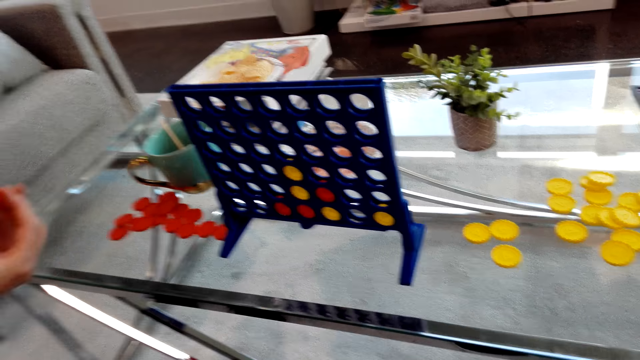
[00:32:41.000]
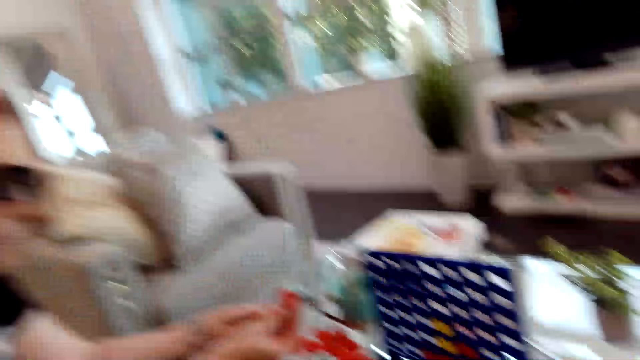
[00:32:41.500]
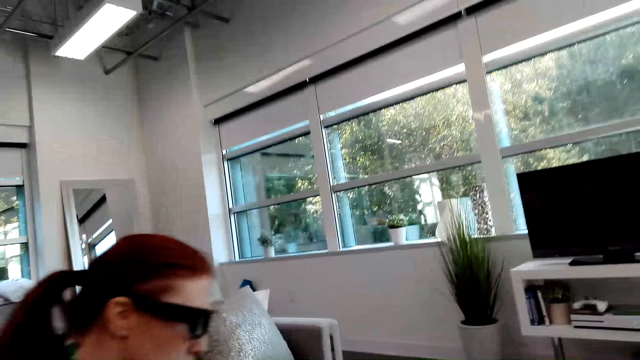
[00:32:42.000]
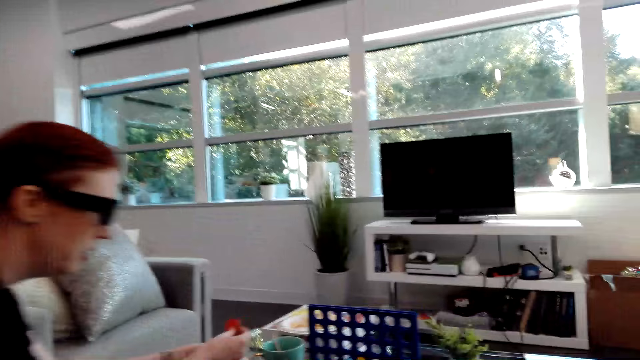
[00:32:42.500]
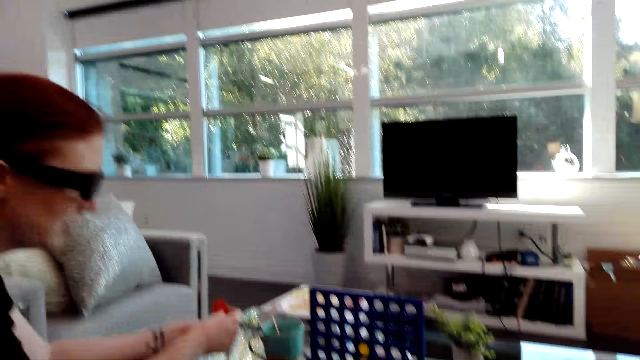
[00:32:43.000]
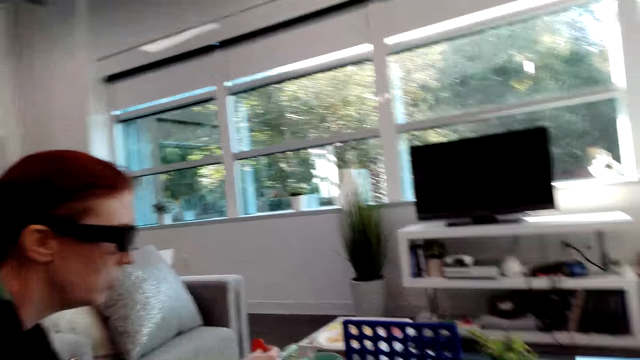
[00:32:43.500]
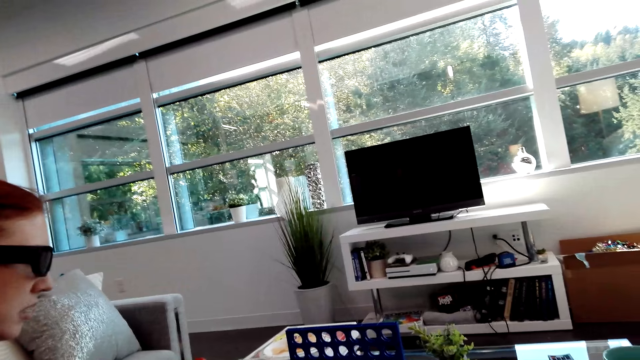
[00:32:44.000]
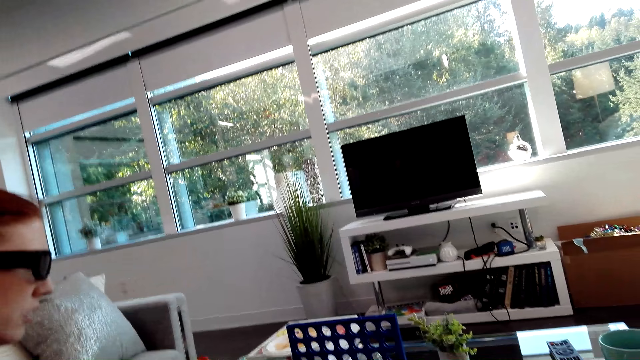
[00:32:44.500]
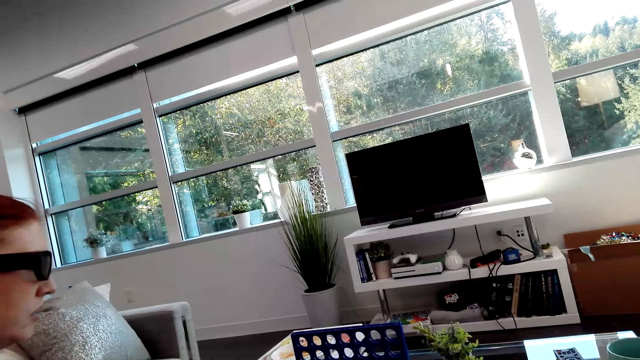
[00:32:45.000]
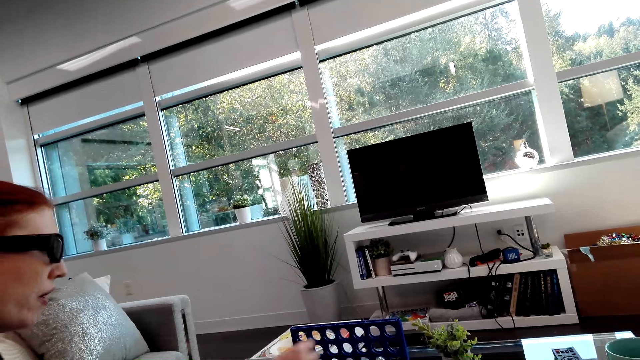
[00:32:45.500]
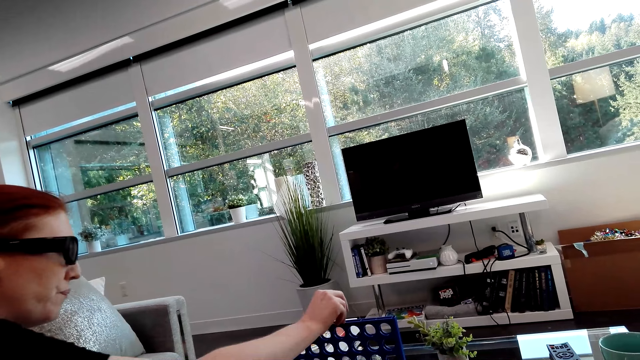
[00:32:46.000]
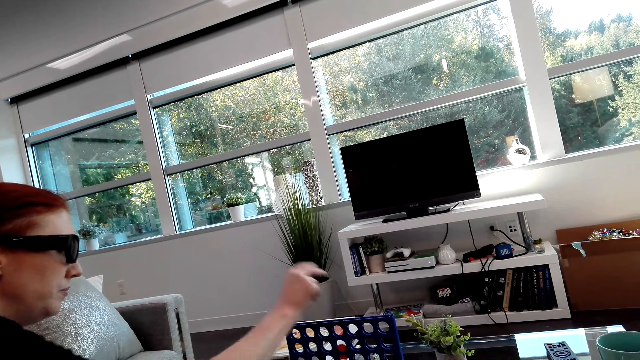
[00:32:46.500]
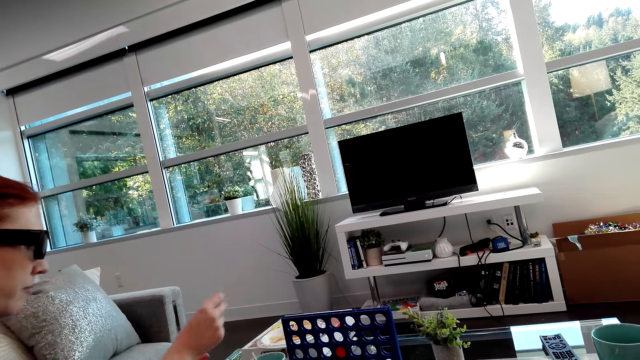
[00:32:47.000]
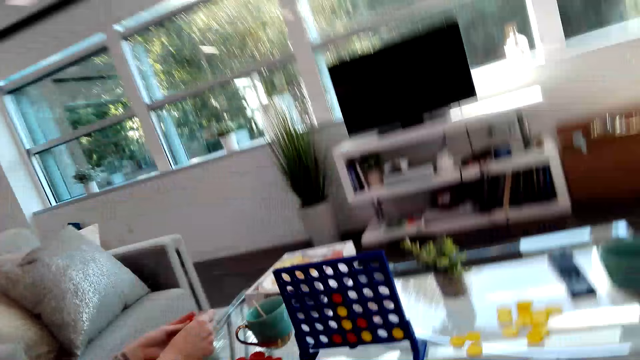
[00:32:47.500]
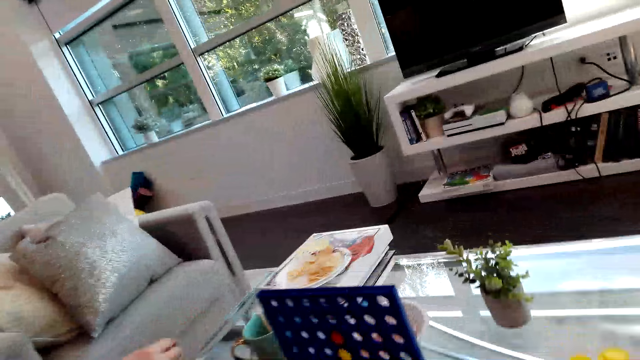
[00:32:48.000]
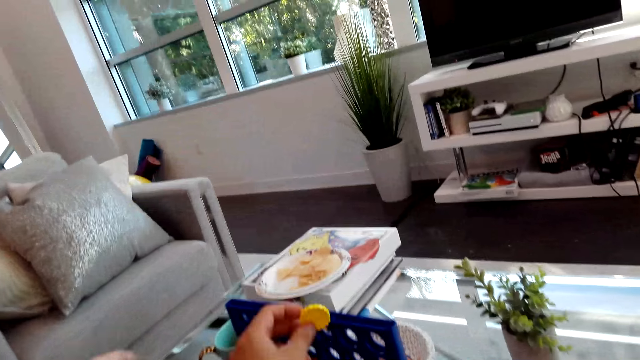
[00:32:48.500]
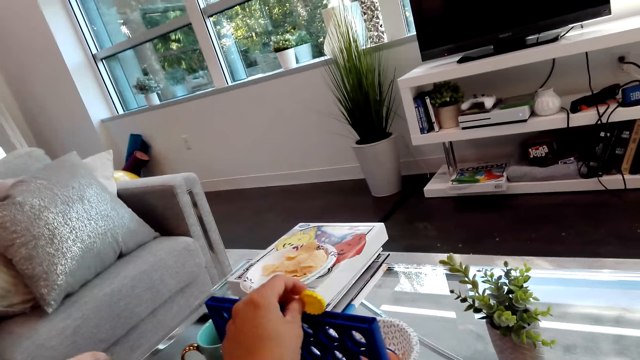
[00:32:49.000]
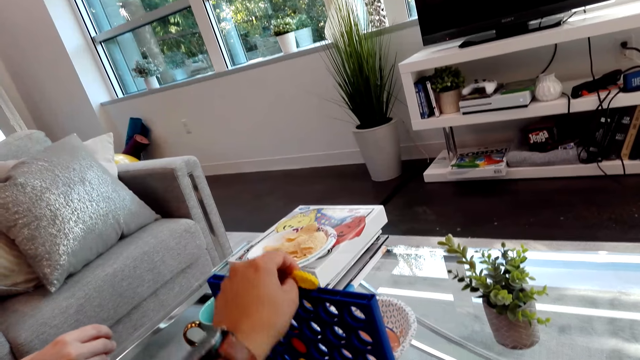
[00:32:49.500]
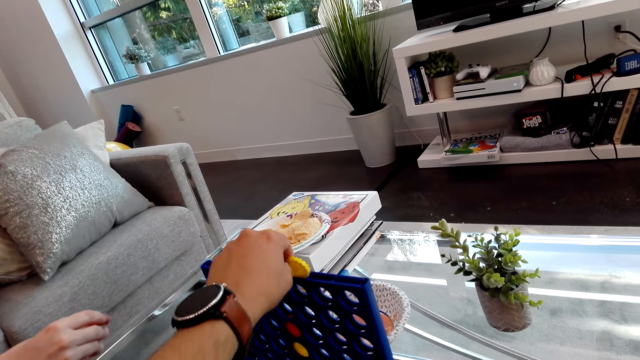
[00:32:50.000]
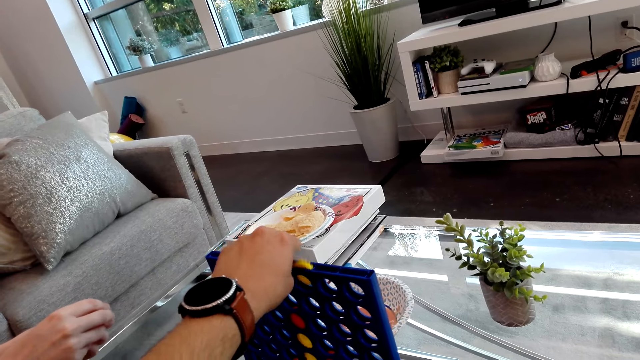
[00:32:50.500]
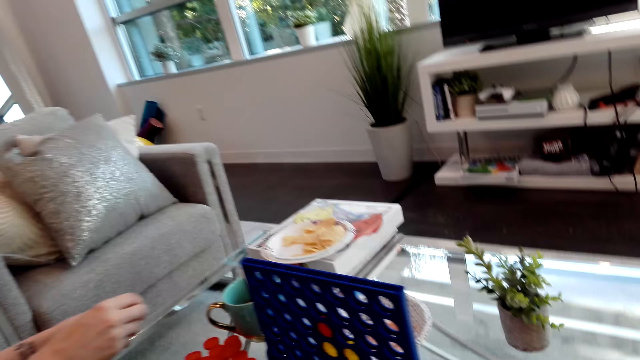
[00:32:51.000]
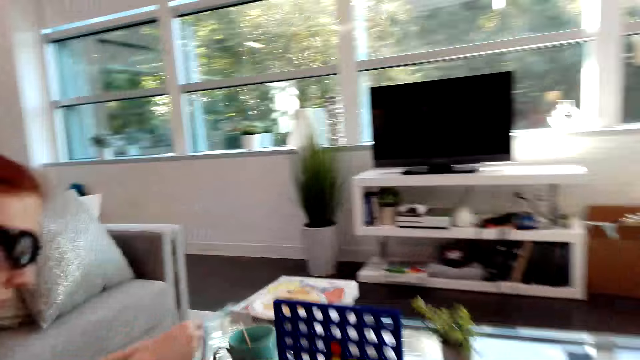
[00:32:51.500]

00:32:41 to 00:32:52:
A lady drops a Connect 4 game coin in the board and plays the Connect Four game. The camera wearer drops a Connect 4 game coin in the board. They play the Connect Four game.

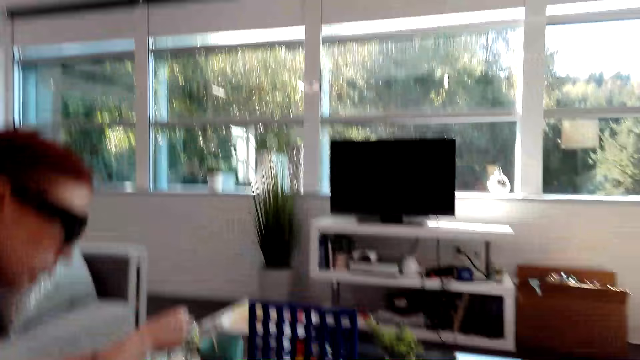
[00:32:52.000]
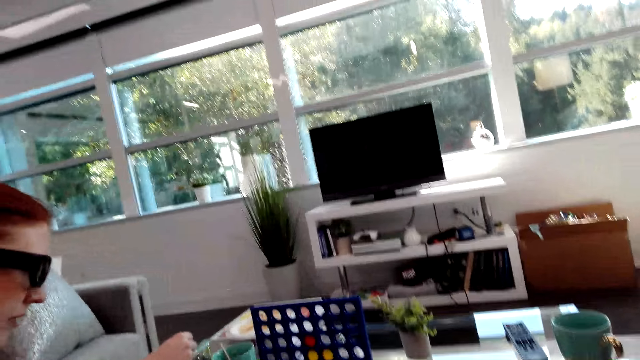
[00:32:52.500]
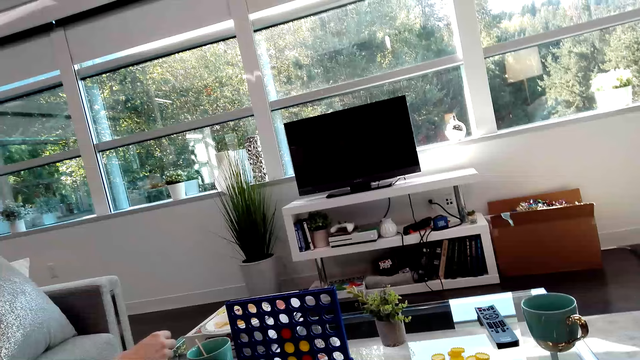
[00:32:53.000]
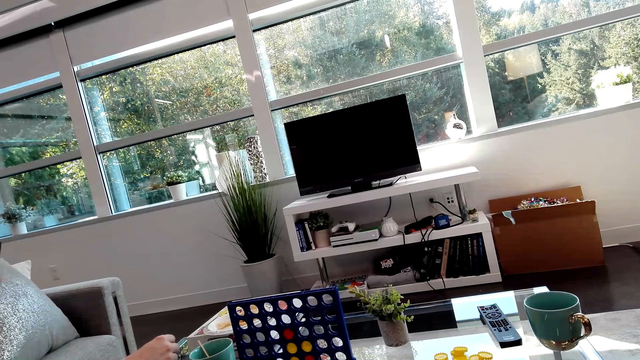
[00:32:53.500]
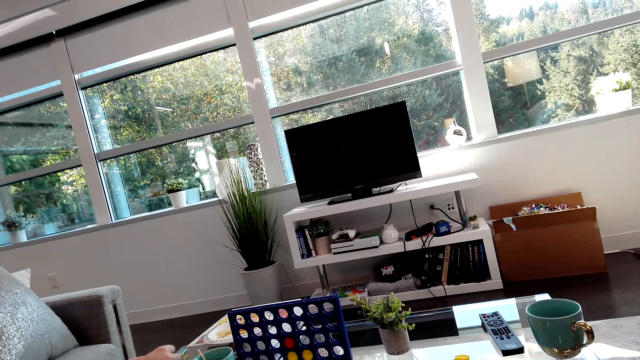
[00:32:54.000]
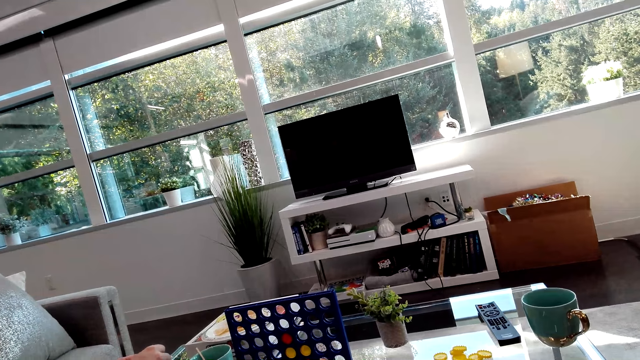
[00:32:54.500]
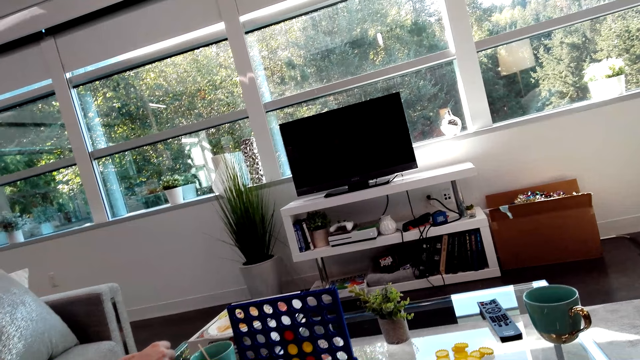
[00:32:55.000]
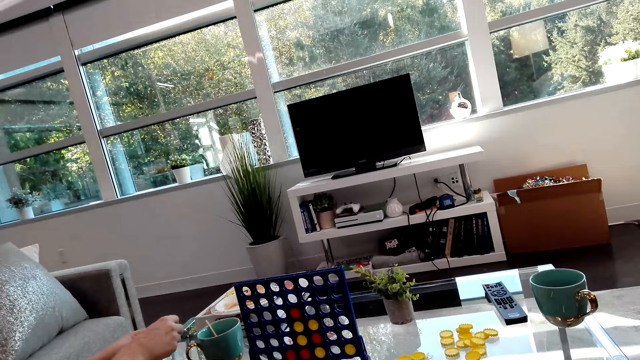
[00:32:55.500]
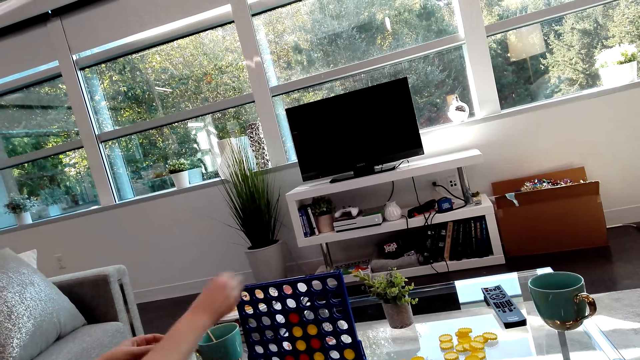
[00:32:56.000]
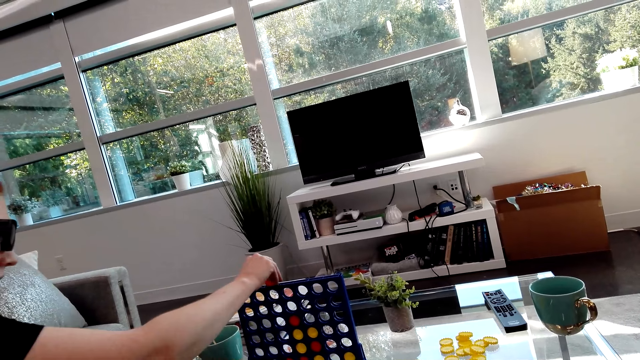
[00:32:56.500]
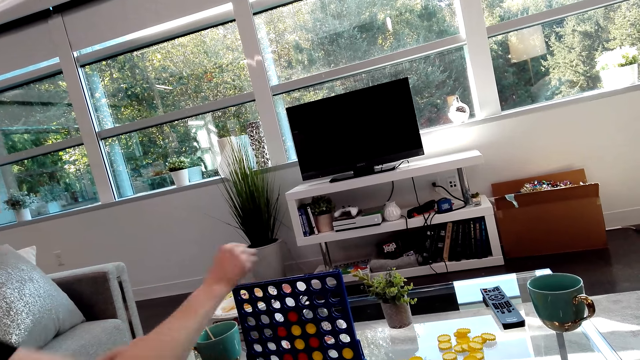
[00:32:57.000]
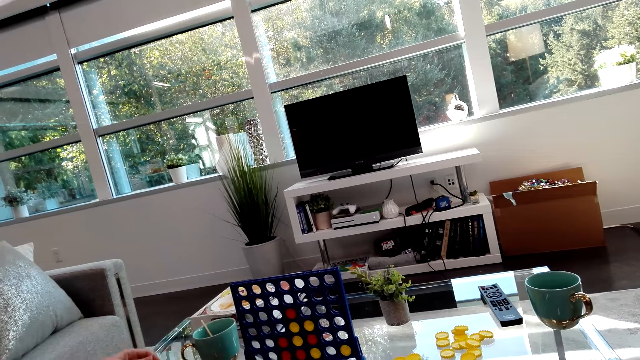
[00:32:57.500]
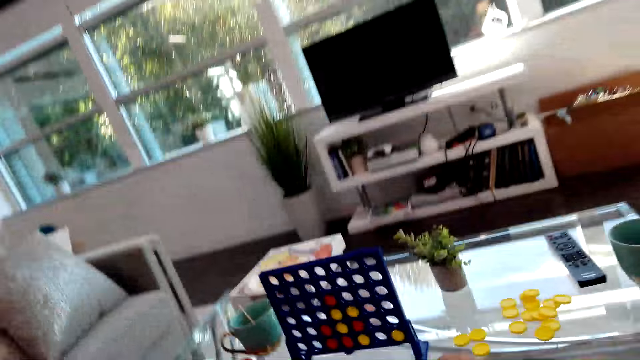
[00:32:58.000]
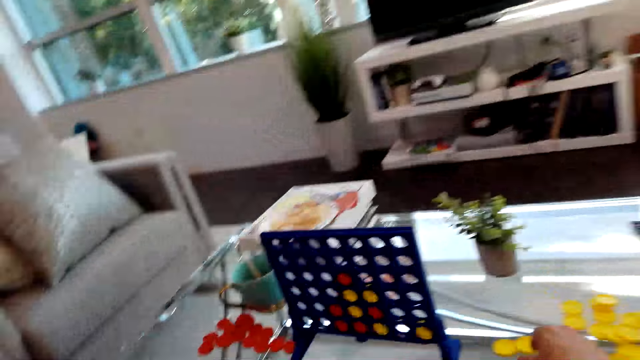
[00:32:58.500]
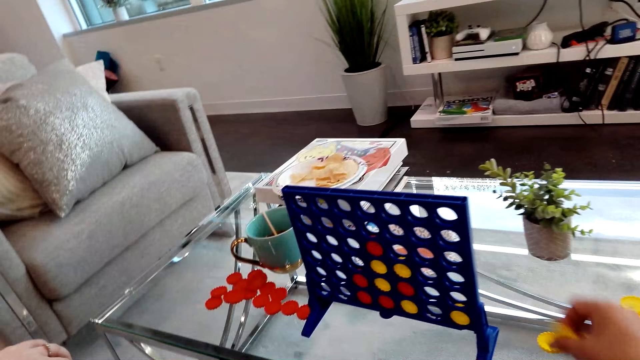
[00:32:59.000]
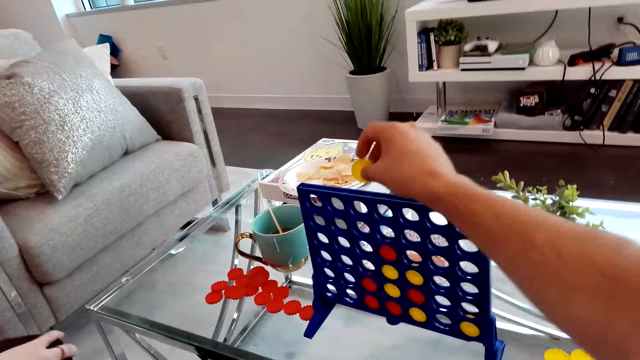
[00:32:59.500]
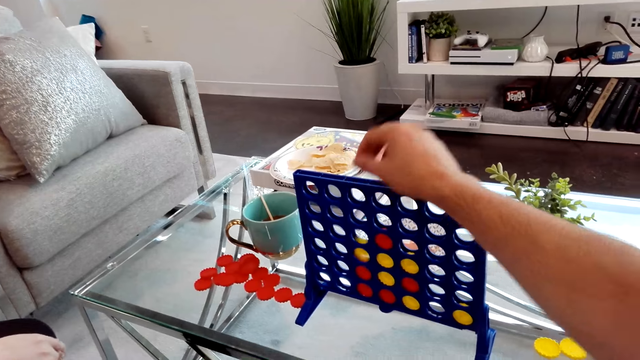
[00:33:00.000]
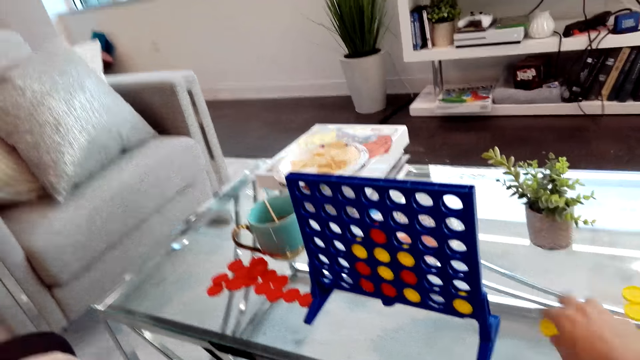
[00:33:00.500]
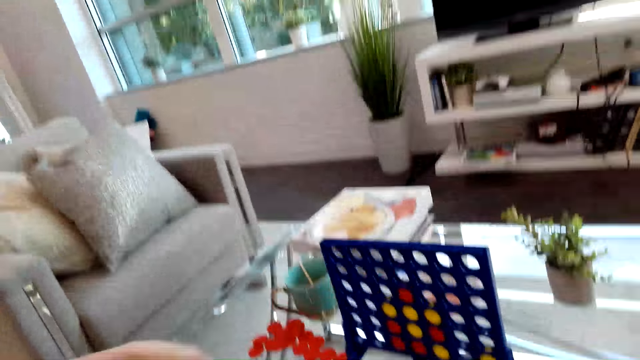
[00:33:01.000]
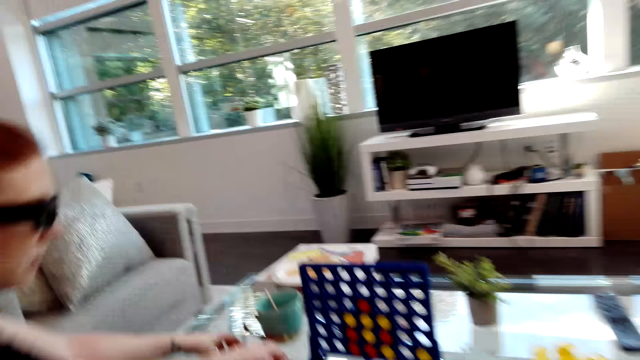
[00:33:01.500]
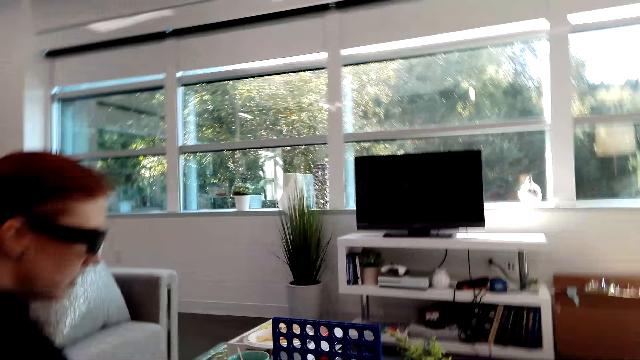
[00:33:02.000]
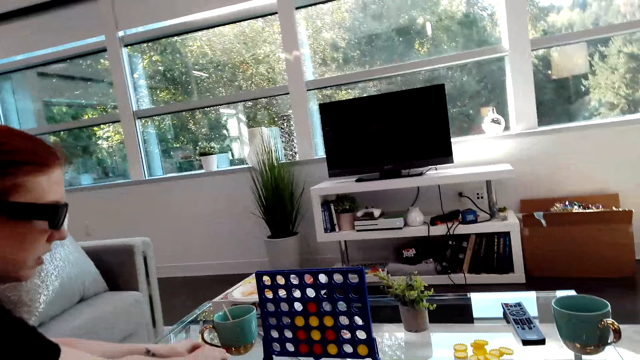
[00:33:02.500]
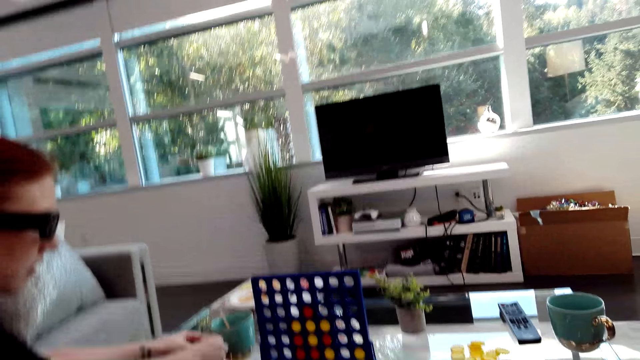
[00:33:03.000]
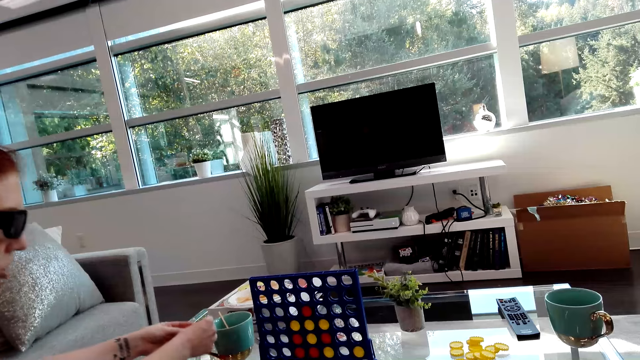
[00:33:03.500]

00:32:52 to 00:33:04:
A lady moves on the seat, holds Connect 4 game coins and drops a Connect 4 game coin in the board. The lady plays the Connect Four game. The camera wearer drops a Connect 4 game coin in the board. They play the Connect Four game.
